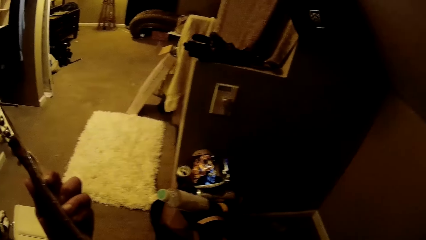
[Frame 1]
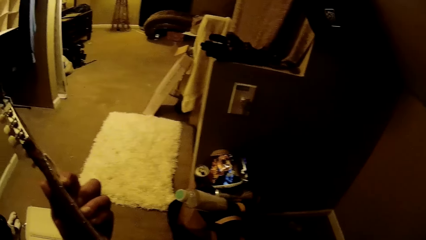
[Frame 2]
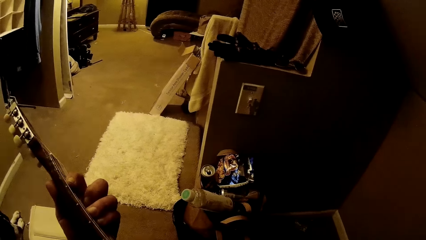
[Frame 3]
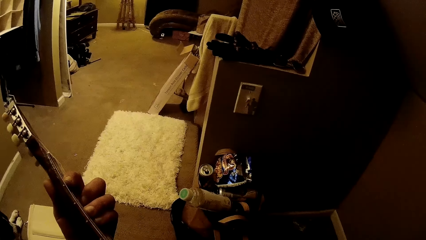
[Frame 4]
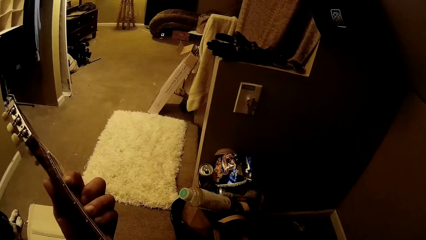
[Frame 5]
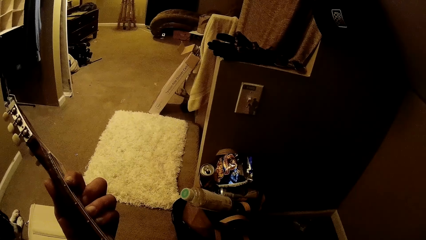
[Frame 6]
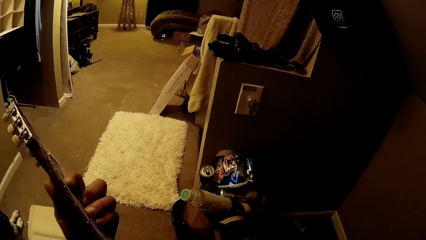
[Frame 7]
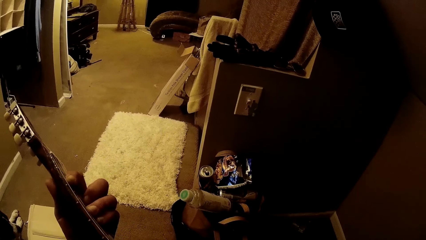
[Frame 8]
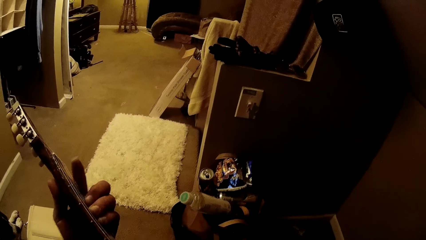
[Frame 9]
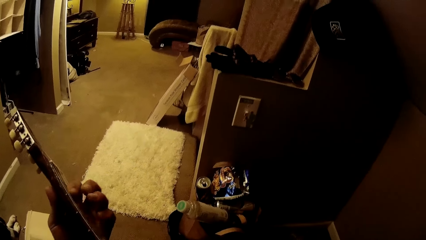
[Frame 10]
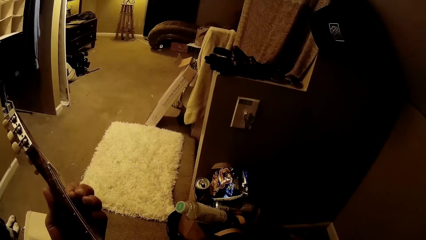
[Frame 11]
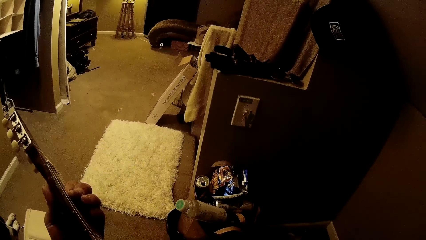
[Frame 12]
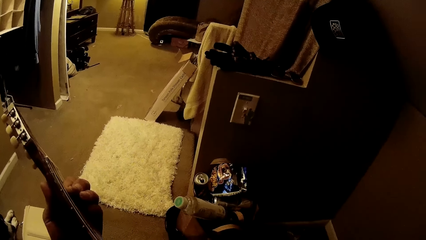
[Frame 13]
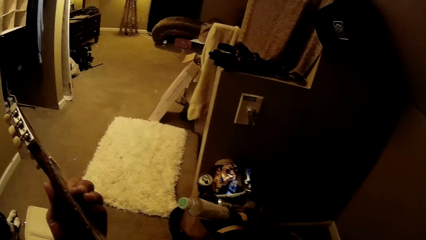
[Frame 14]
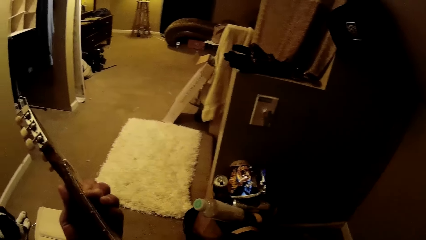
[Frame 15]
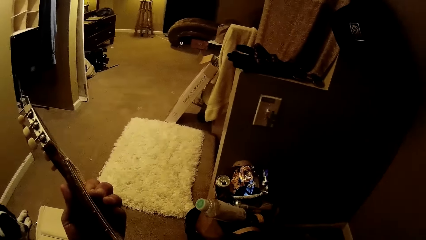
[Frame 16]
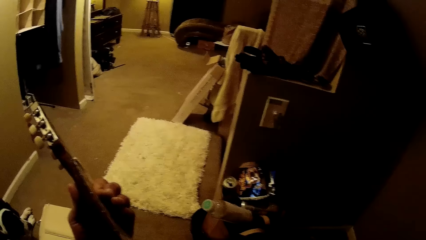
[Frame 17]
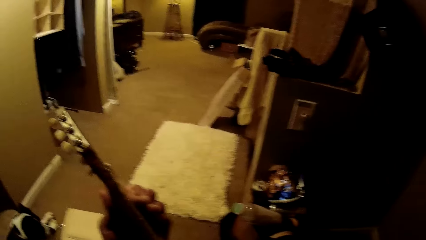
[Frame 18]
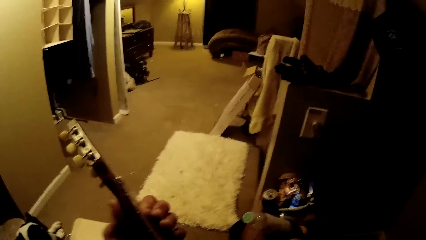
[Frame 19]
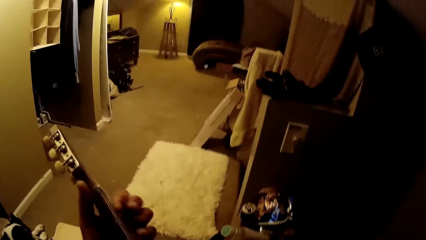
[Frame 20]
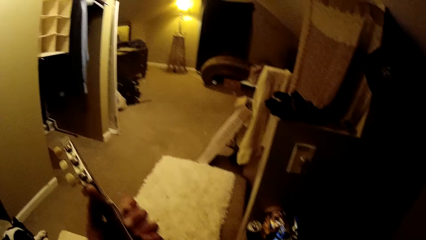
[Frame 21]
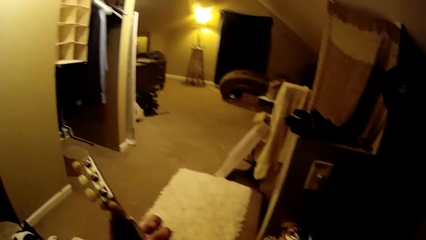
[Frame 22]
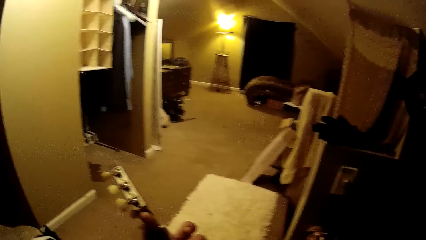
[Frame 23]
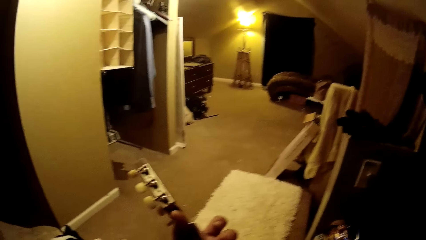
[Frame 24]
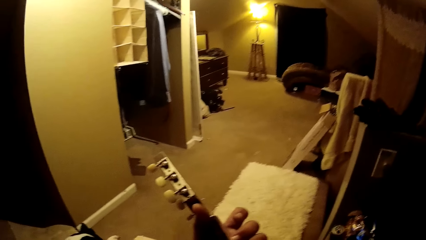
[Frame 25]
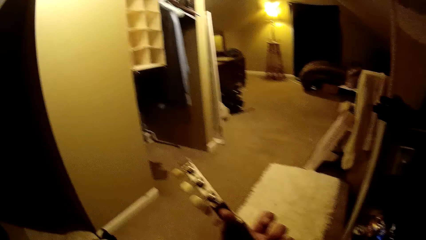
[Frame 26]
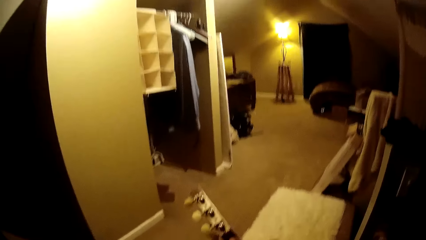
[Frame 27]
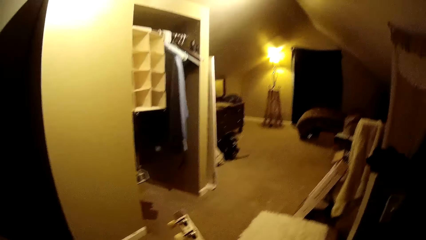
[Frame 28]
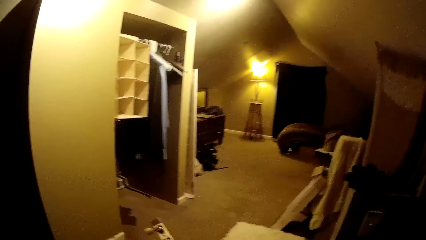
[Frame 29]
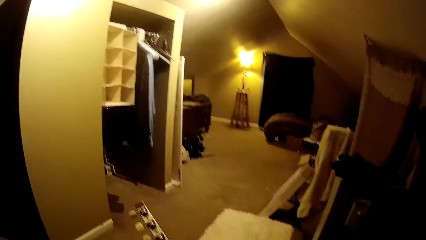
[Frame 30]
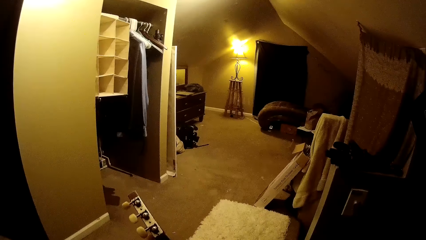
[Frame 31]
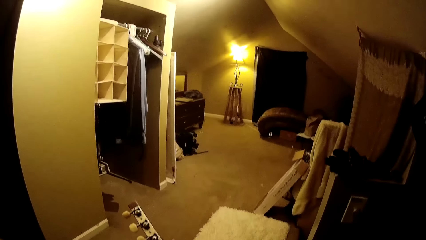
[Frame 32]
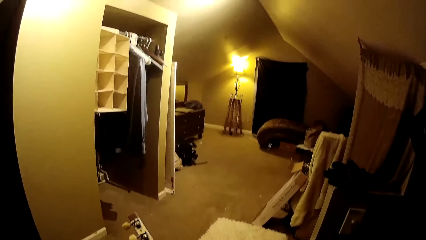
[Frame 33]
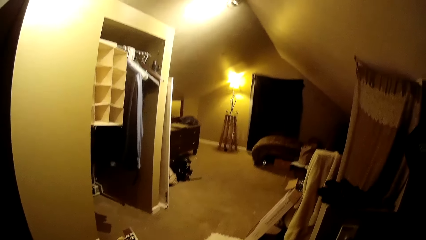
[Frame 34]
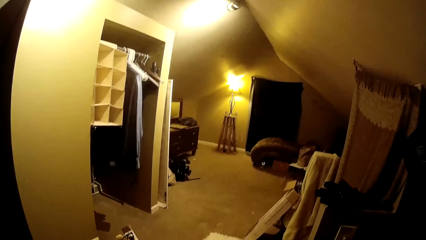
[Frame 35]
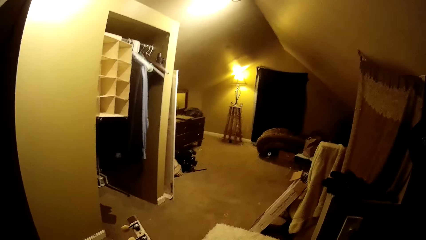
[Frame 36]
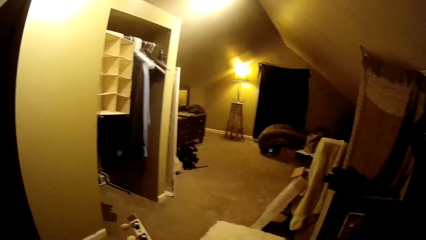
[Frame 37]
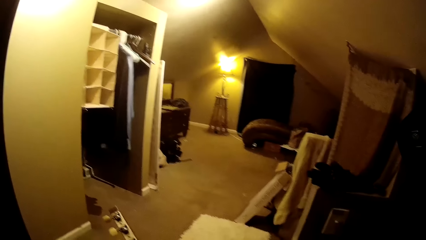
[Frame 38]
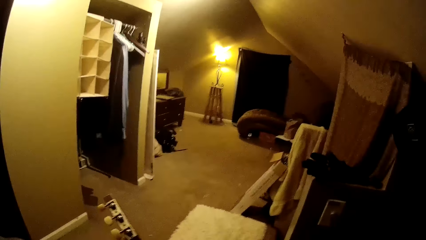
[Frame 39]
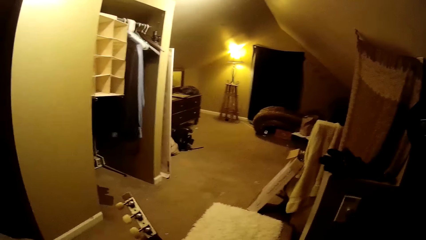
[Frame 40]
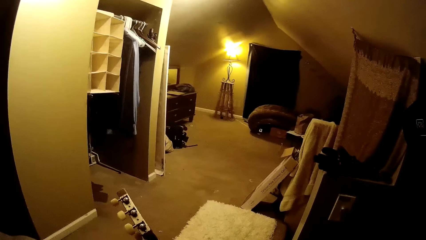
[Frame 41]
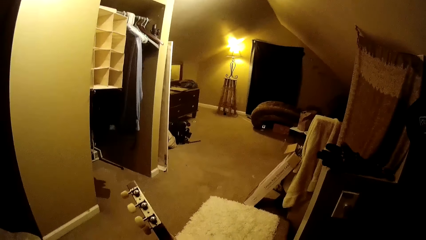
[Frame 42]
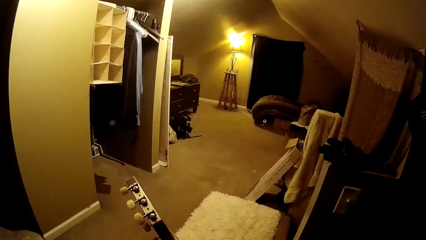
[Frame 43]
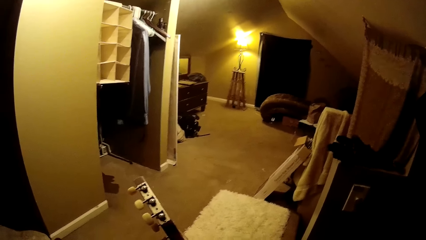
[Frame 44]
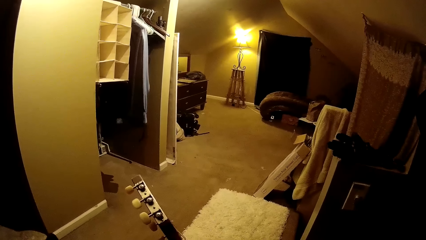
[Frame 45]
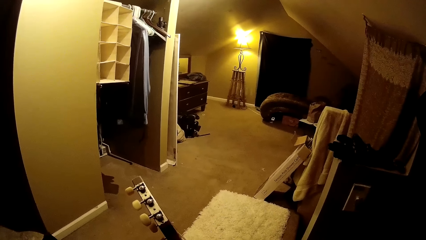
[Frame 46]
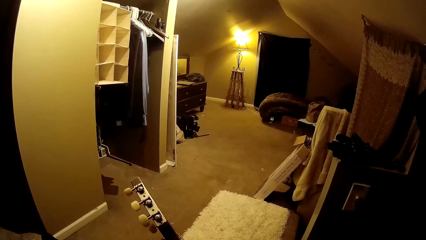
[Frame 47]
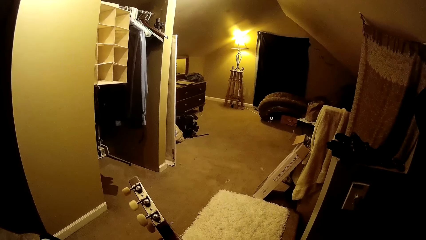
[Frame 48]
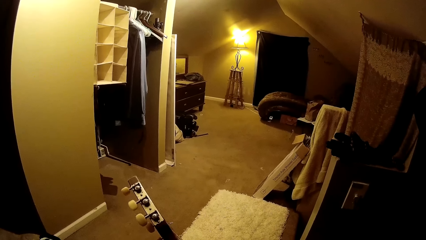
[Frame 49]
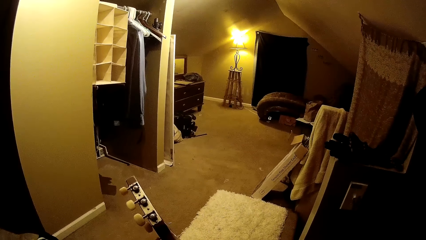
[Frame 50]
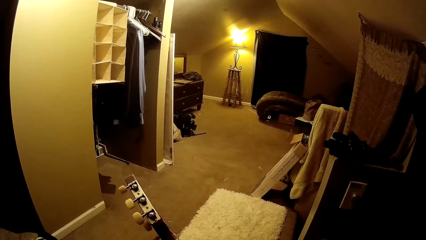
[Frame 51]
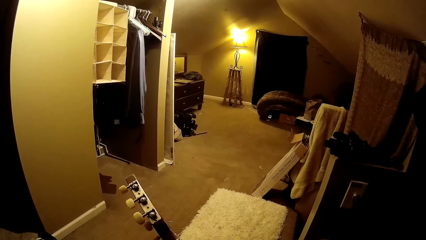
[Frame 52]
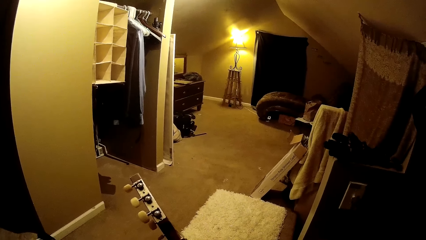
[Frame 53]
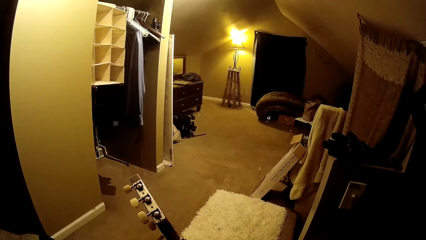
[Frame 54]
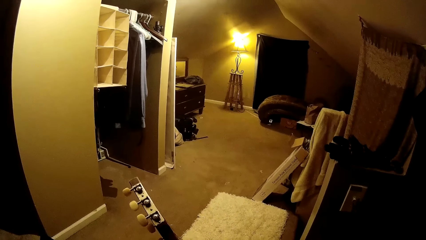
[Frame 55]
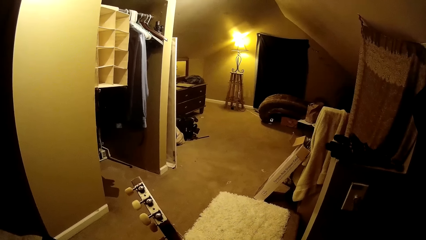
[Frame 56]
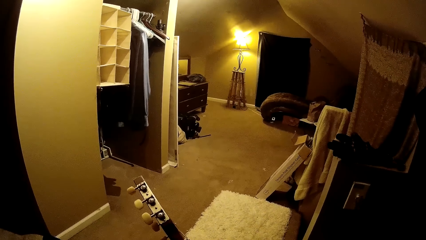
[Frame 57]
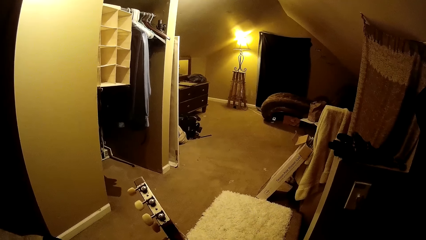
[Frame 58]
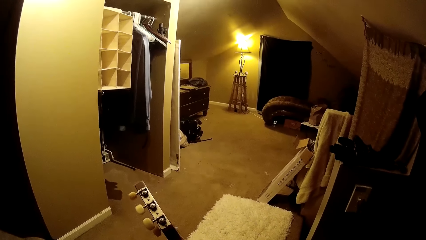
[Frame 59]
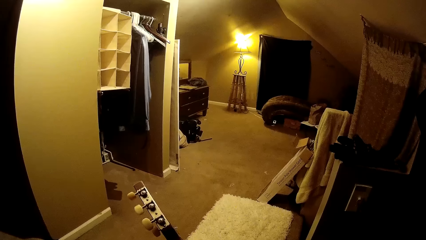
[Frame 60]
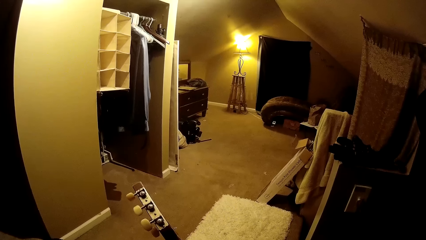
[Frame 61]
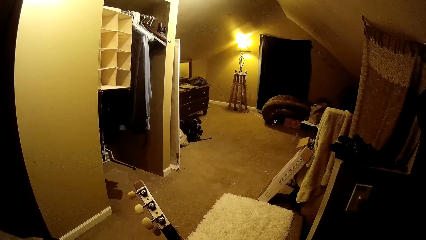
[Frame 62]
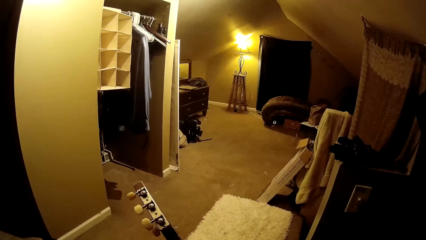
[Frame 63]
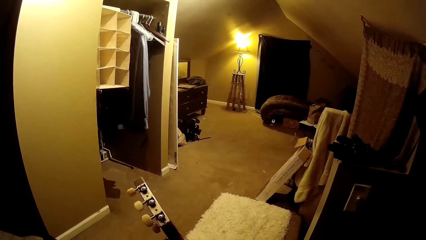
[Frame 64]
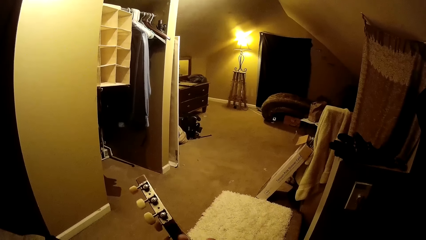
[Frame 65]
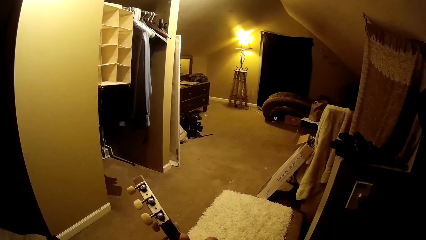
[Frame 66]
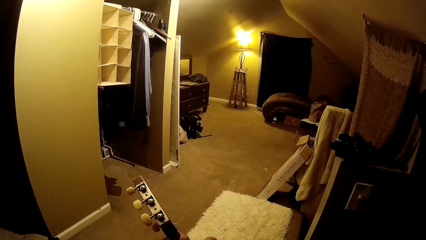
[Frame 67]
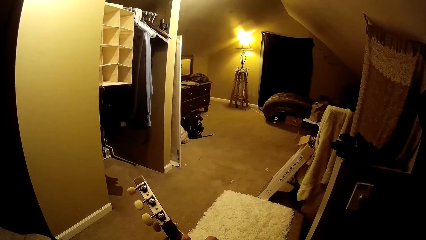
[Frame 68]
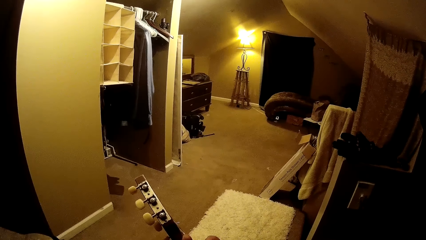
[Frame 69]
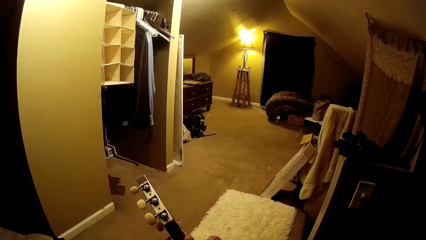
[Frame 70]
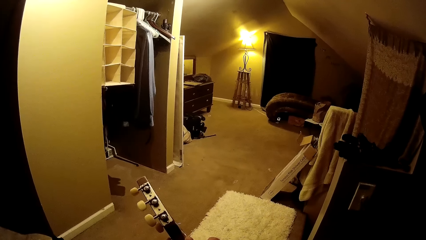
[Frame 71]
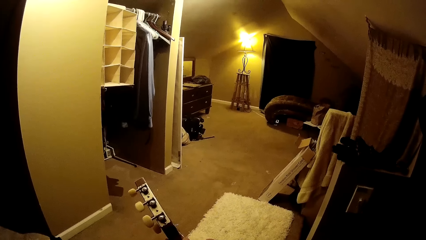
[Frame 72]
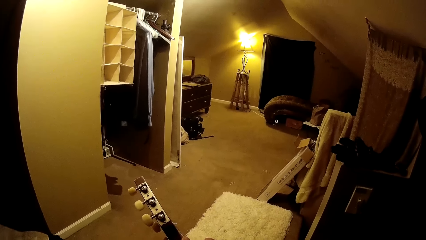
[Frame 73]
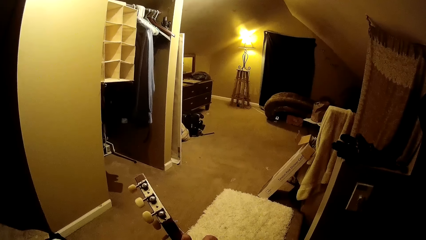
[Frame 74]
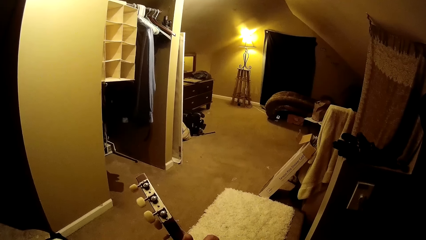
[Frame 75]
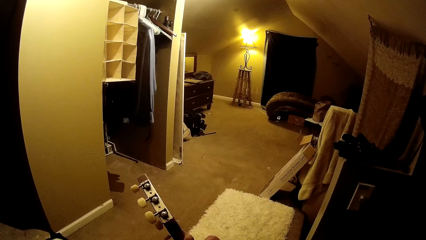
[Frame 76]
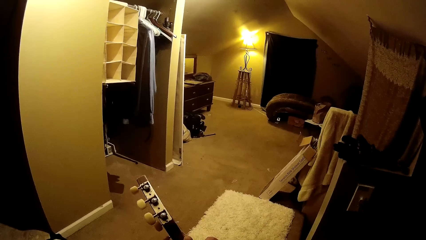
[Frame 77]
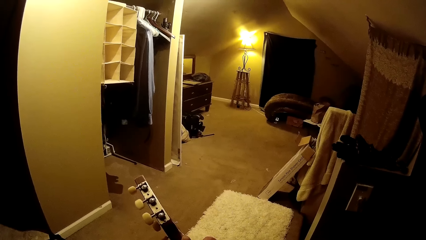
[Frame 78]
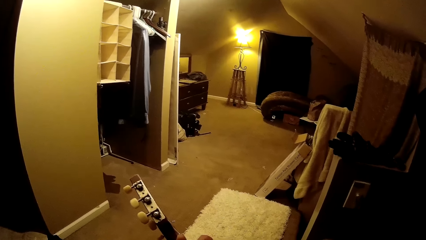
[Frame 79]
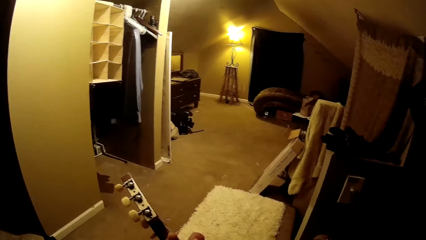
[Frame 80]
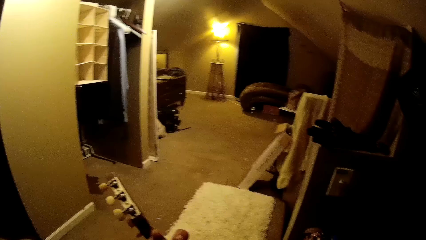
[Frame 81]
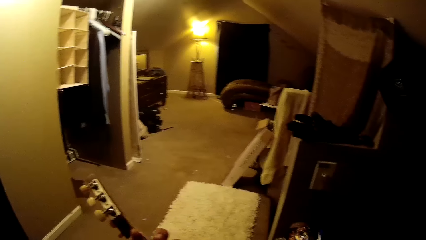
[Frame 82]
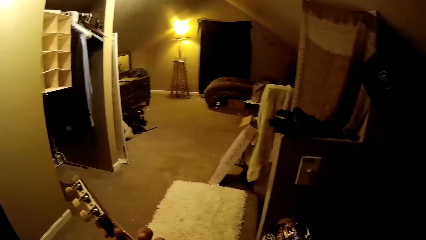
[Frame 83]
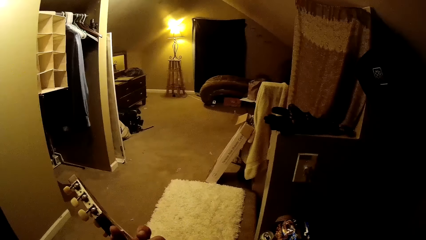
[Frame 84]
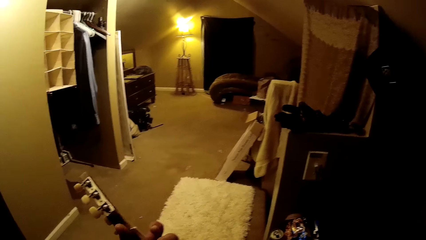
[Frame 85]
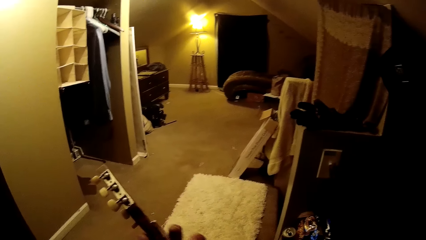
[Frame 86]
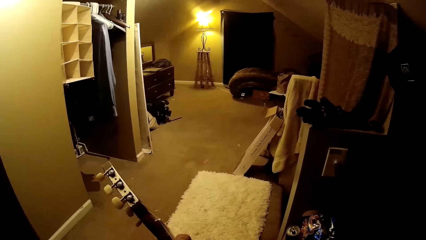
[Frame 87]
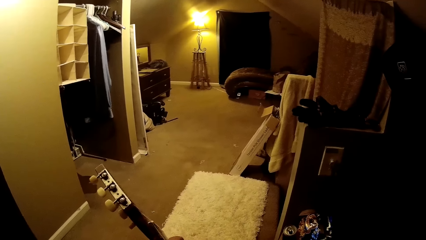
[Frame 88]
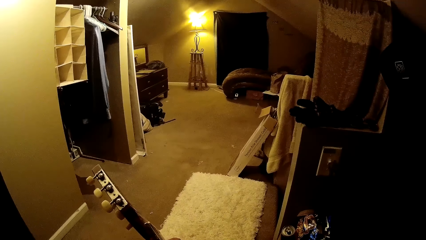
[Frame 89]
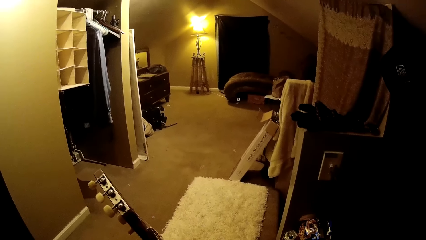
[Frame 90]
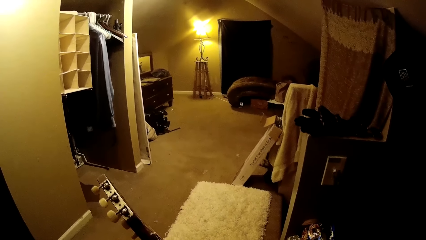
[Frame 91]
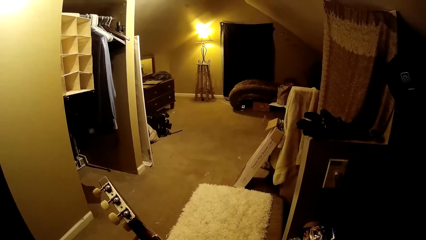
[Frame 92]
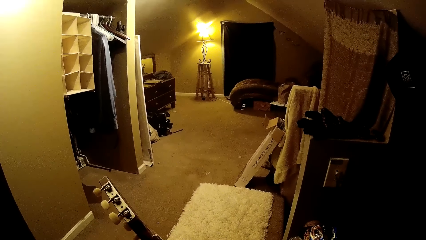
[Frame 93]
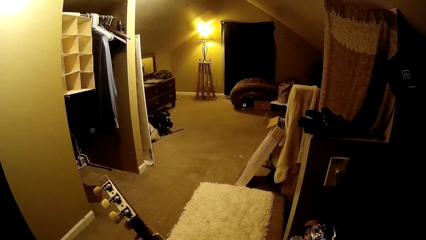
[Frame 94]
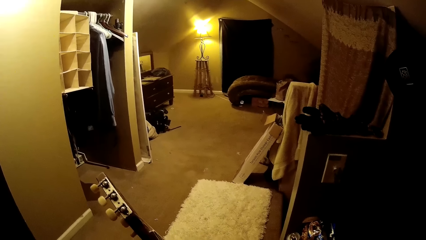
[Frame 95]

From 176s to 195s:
The camera wearer sings a song in the room. They turn to the side. They play the guitar.
